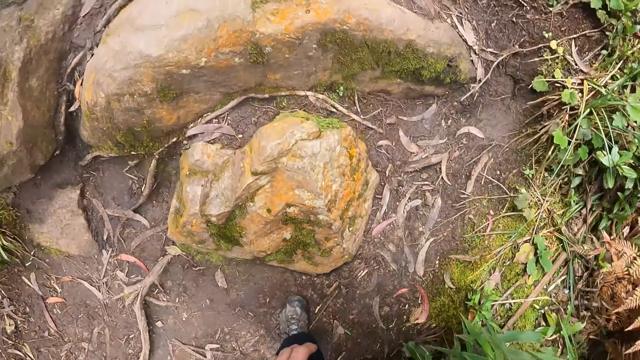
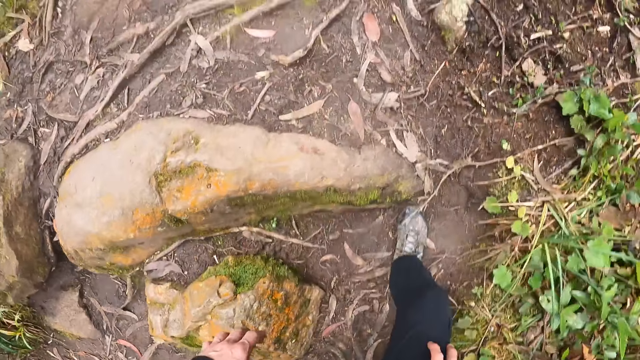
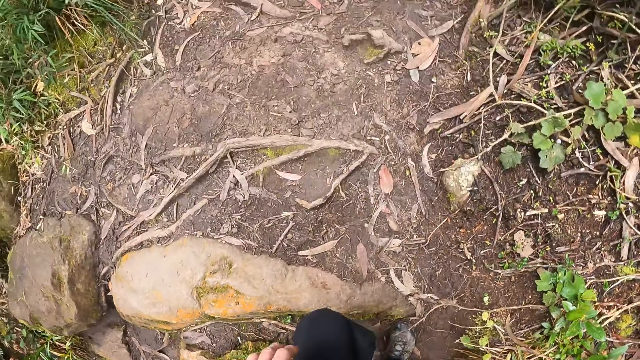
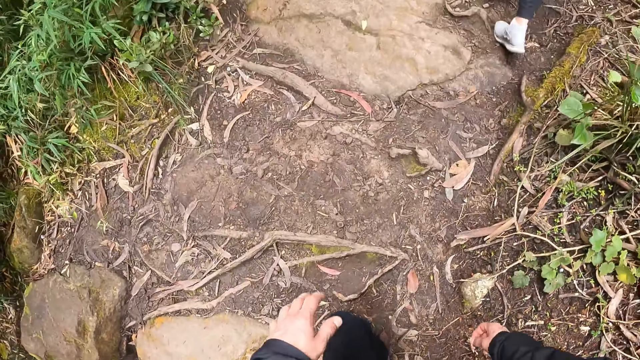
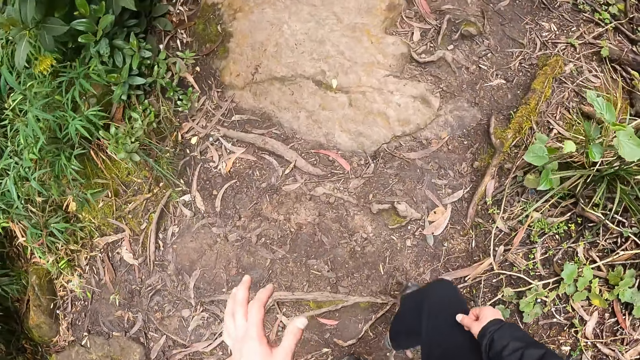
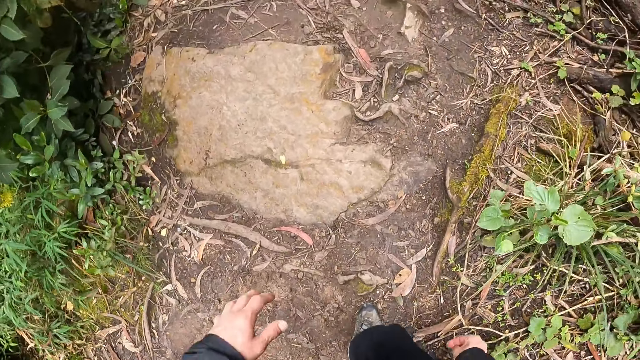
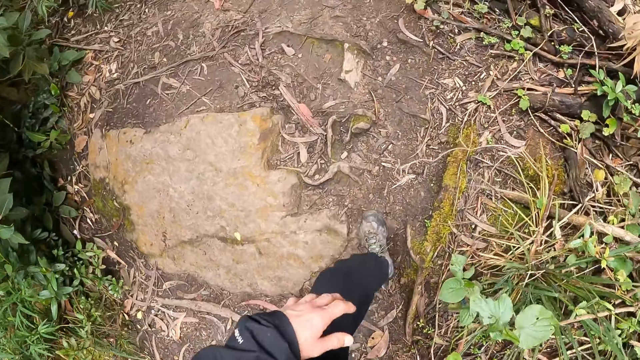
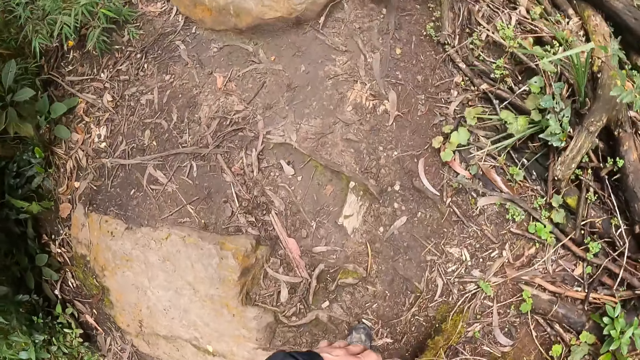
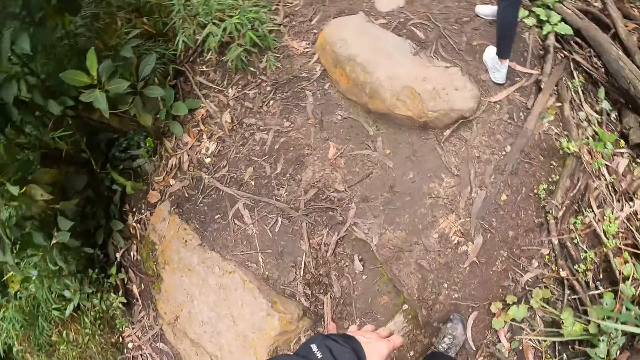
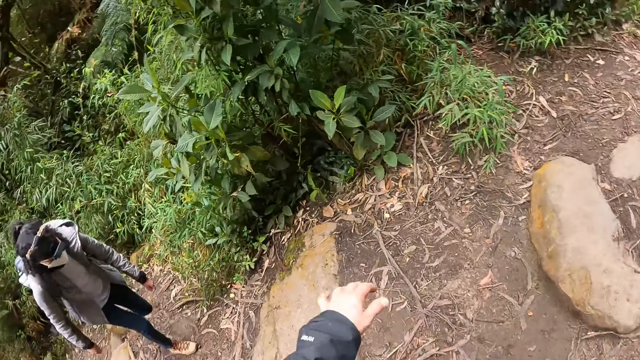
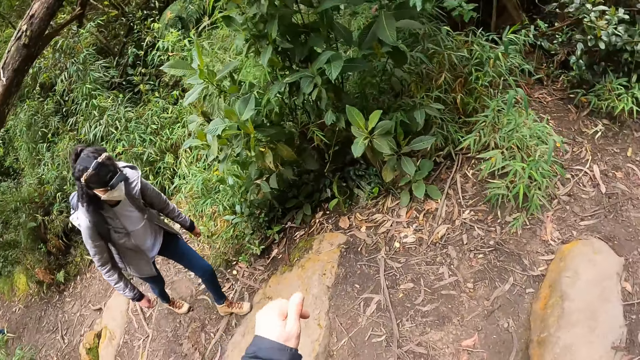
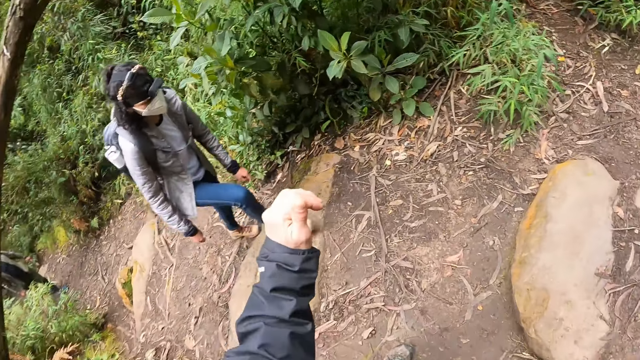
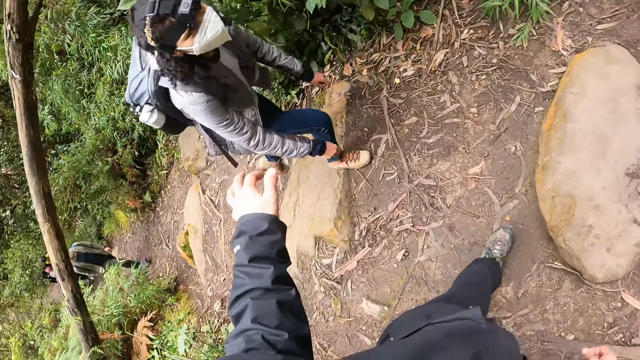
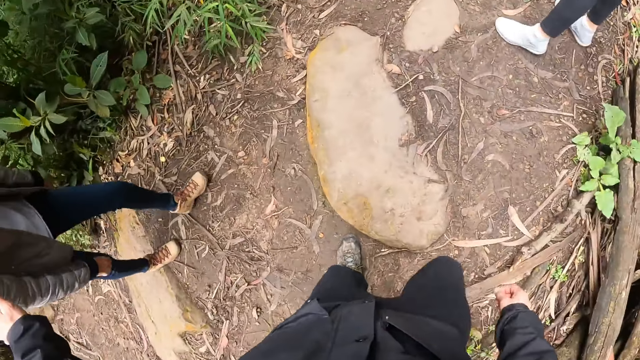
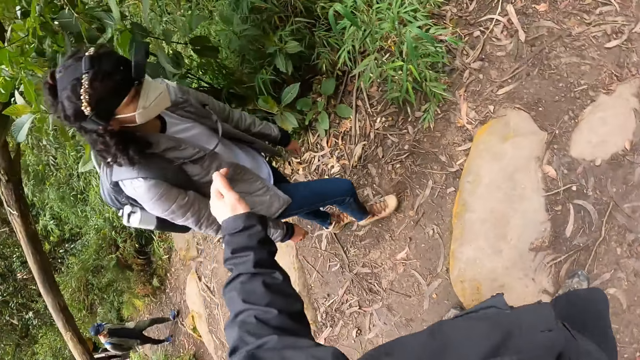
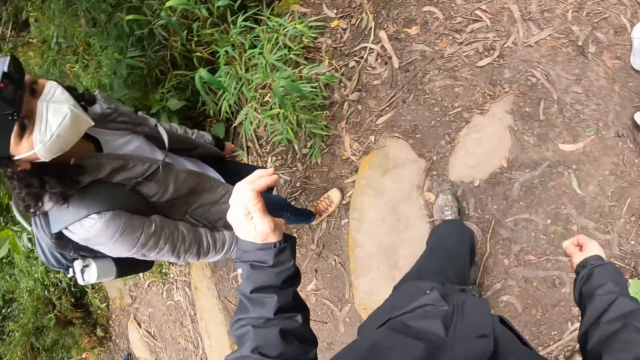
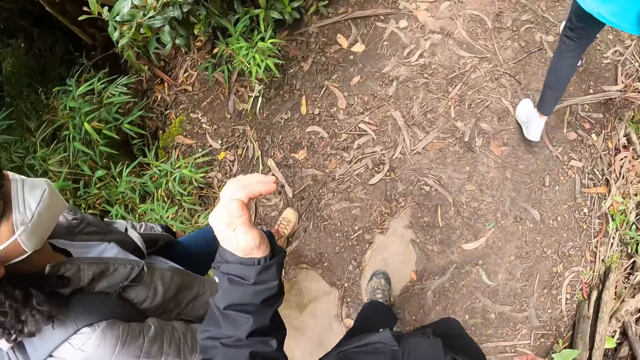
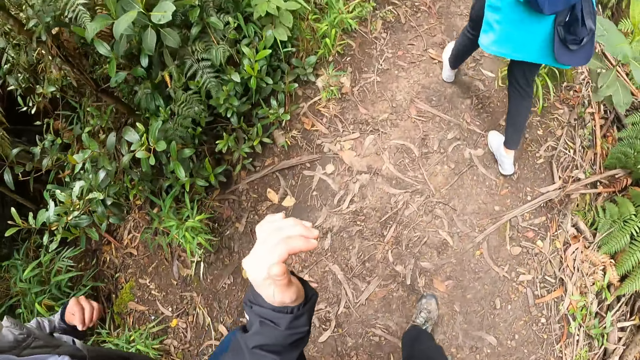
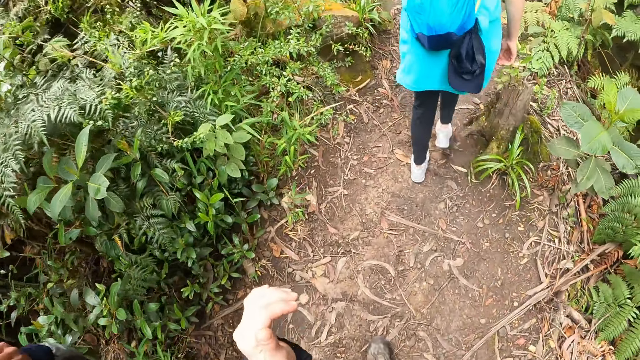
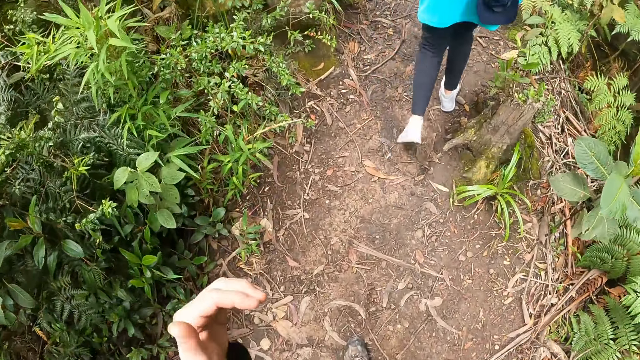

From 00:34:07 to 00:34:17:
The camera wearer looks around the field. He gestures out his hand. He speaks to a woman and another woman. He walks on the field.

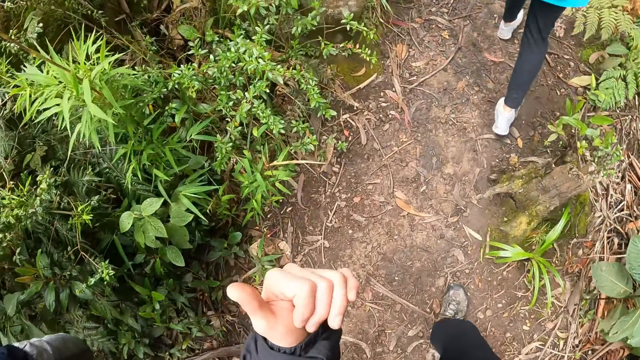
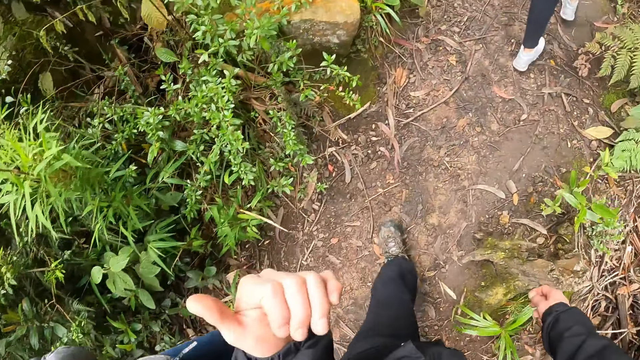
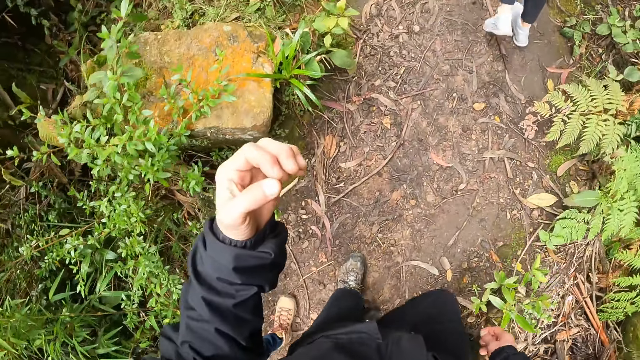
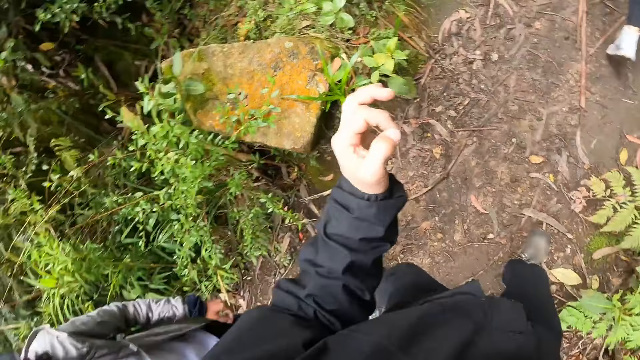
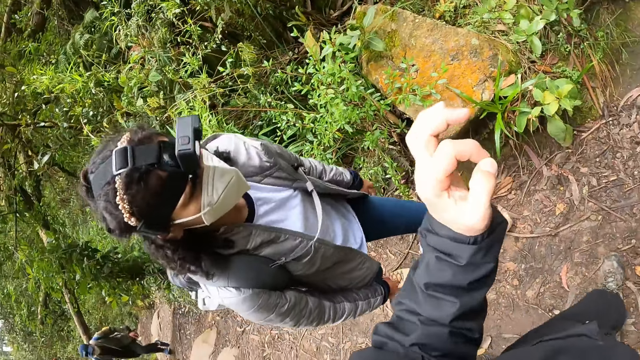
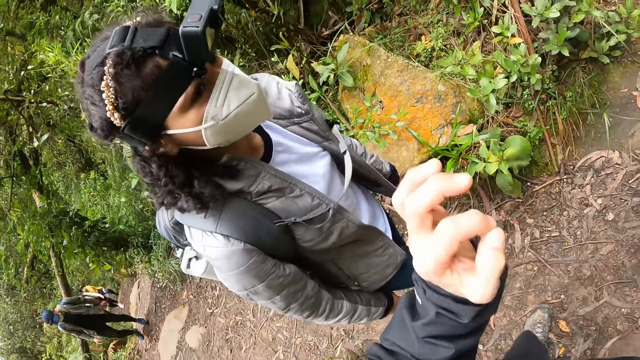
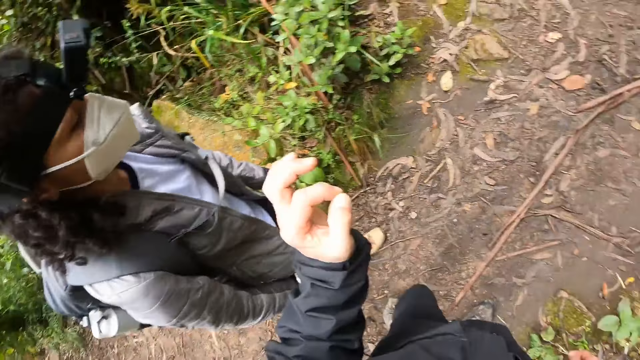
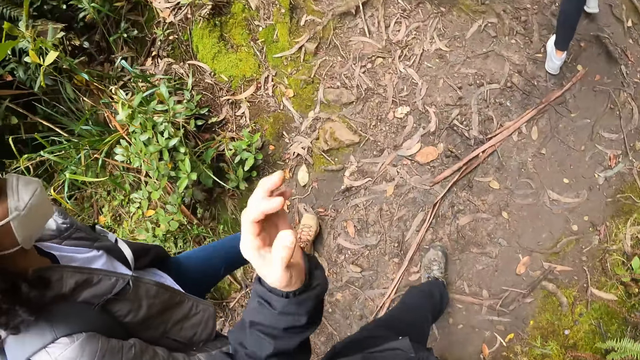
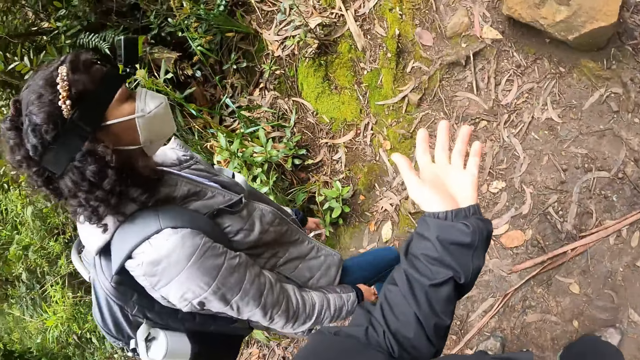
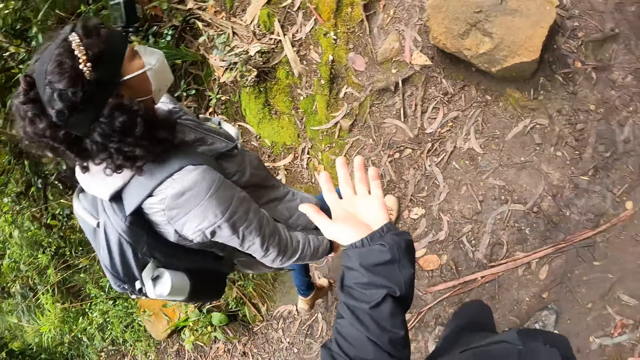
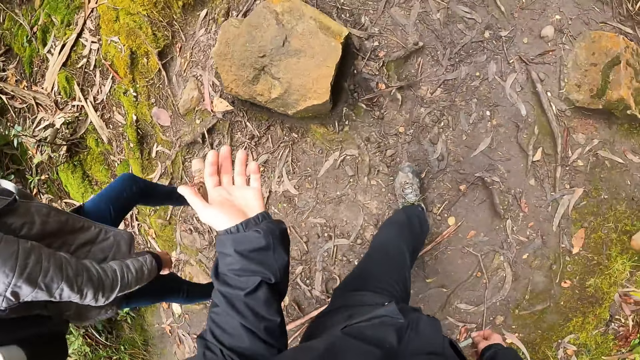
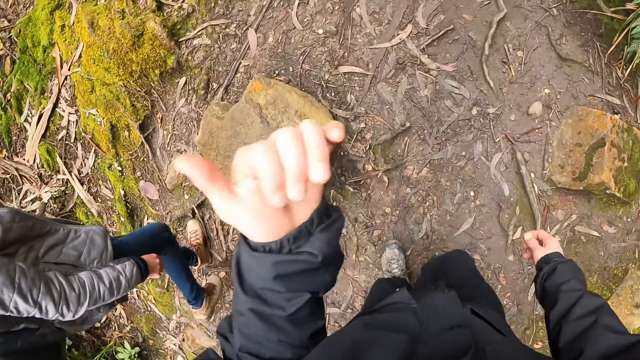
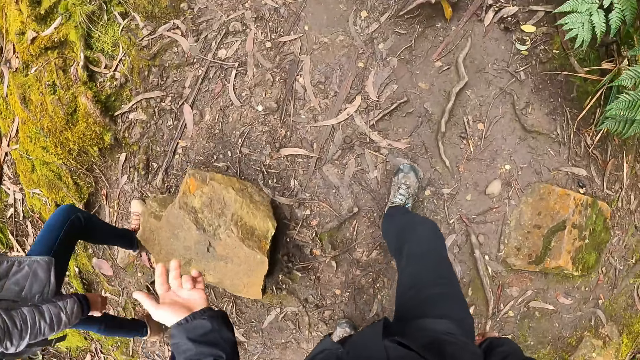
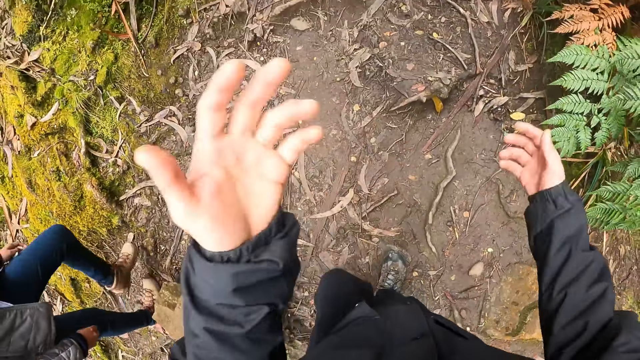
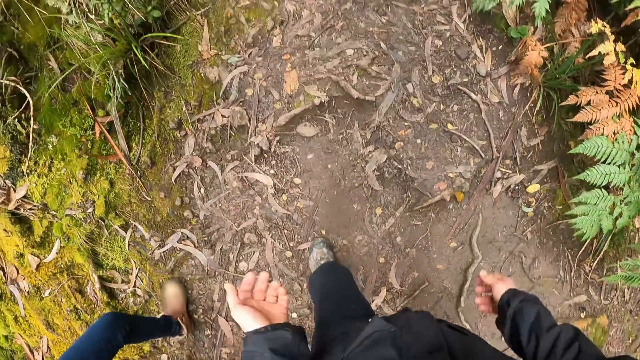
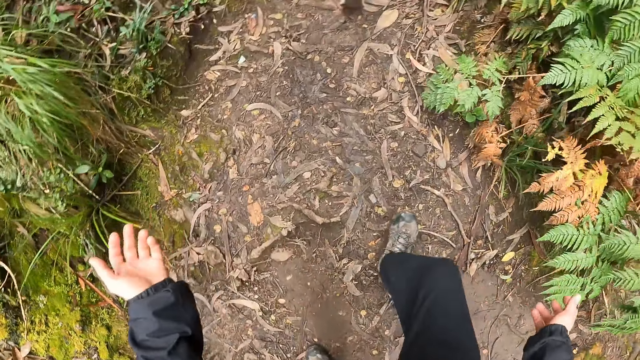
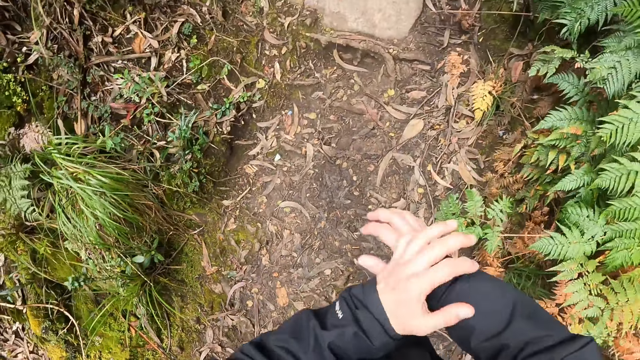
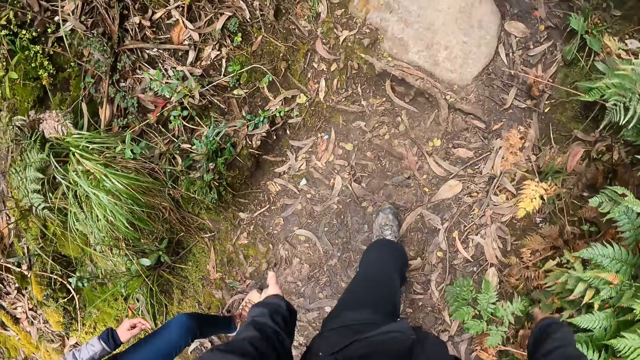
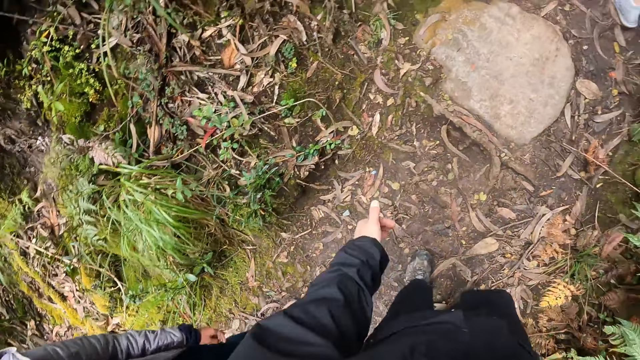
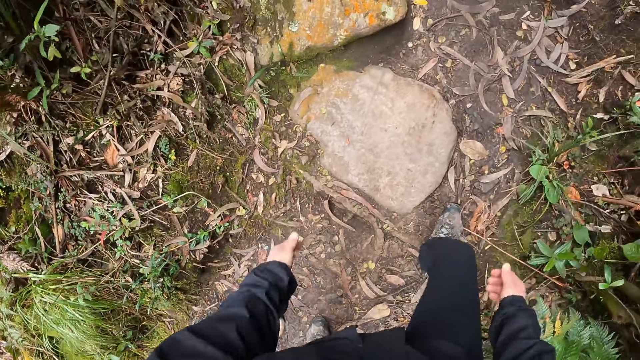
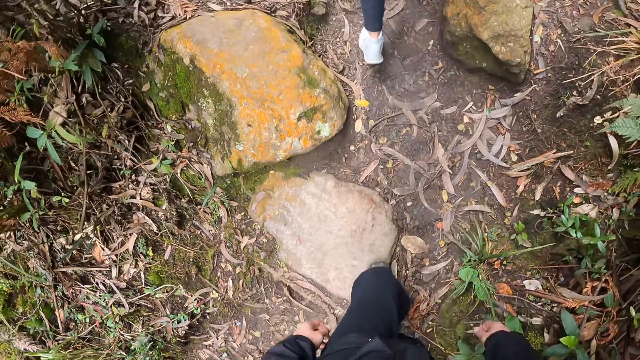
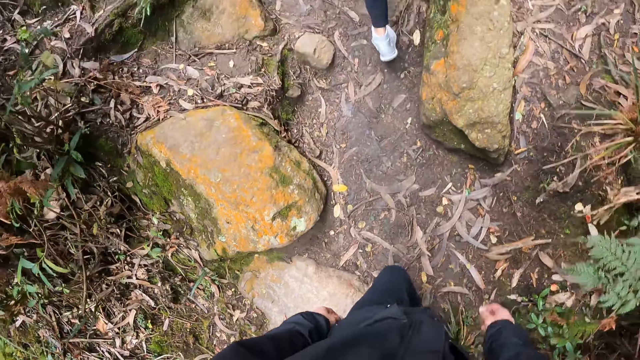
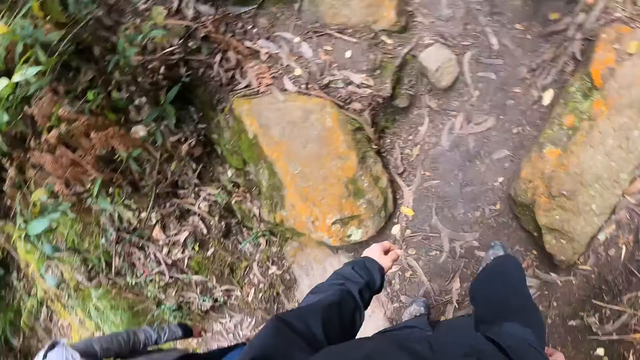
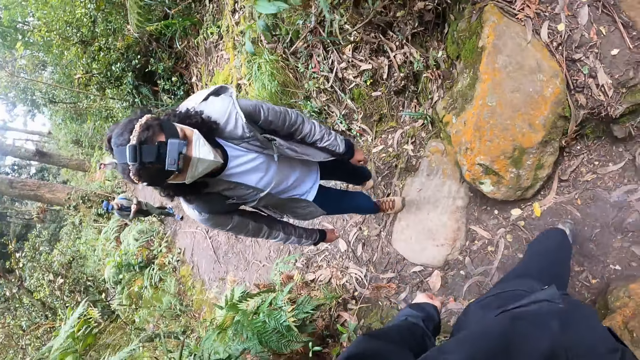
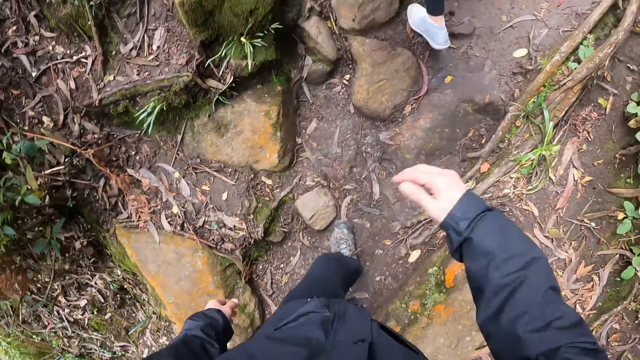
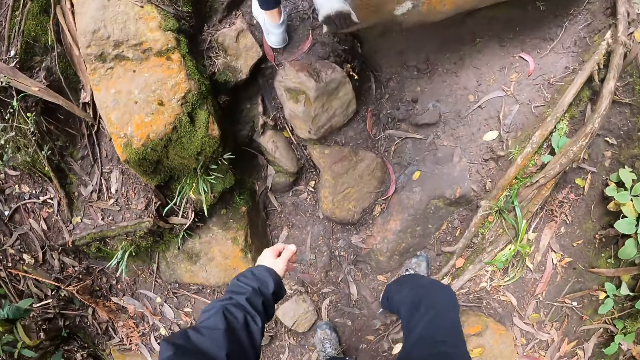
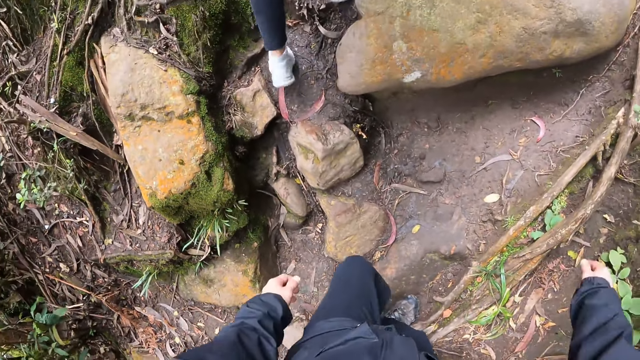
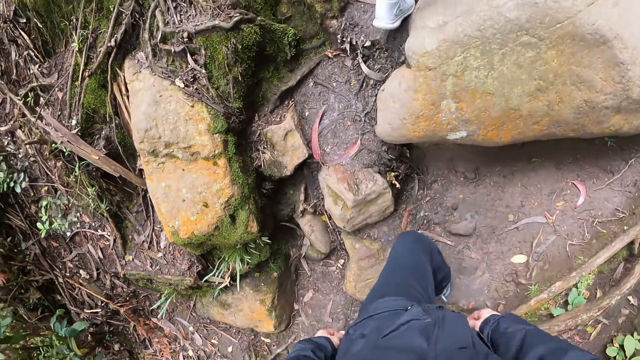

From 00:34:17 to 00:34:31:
The camera wearer gestures out his hand. He walks on the field. He gestures out his hand. He walks on the field. He gestures out his hand. He walks on the field.
